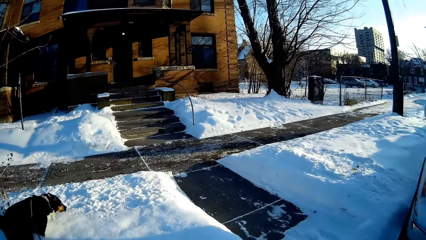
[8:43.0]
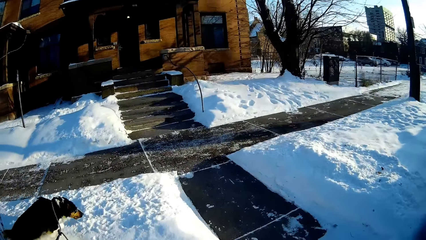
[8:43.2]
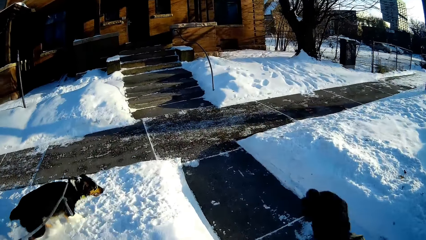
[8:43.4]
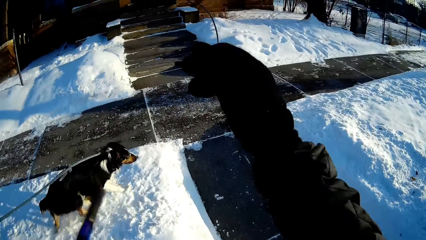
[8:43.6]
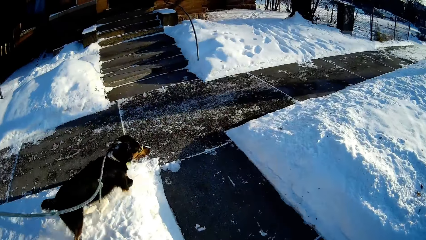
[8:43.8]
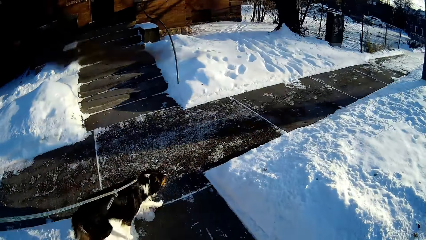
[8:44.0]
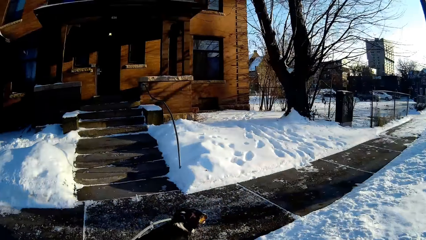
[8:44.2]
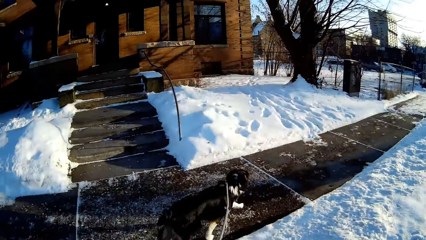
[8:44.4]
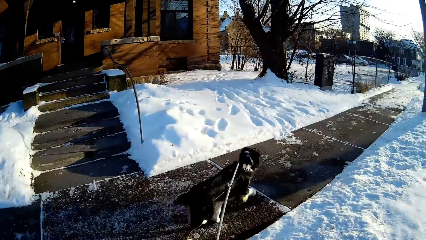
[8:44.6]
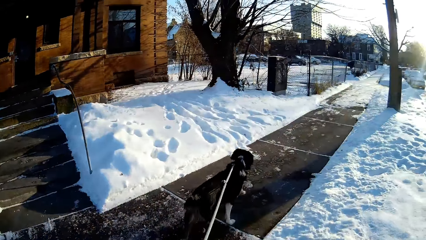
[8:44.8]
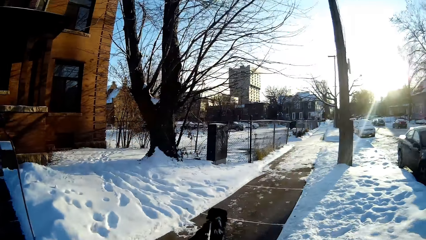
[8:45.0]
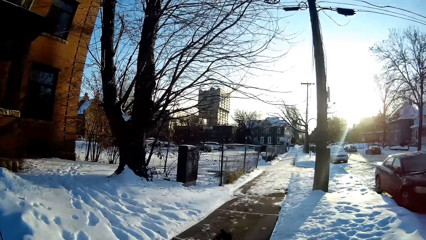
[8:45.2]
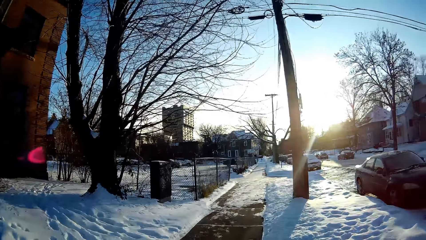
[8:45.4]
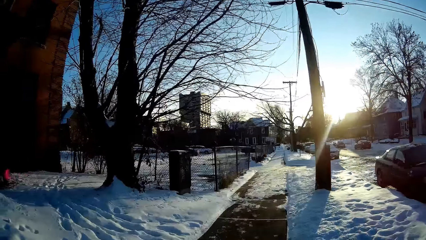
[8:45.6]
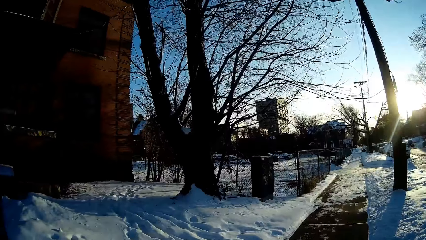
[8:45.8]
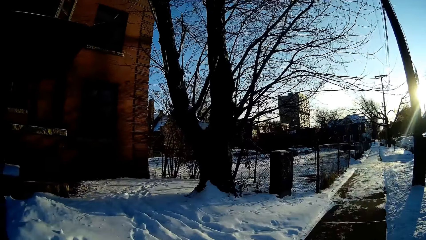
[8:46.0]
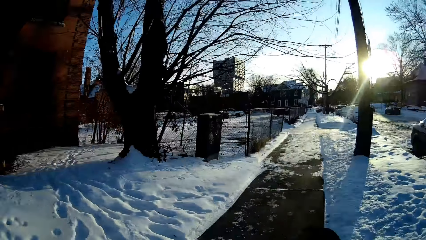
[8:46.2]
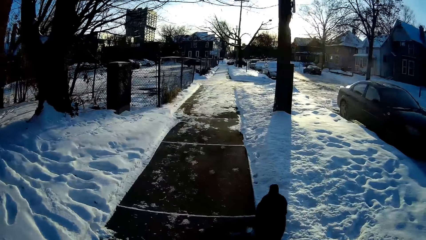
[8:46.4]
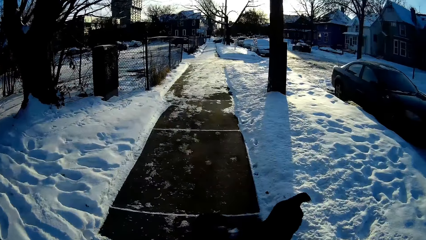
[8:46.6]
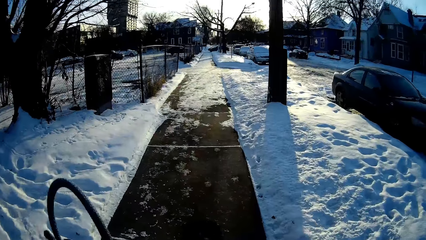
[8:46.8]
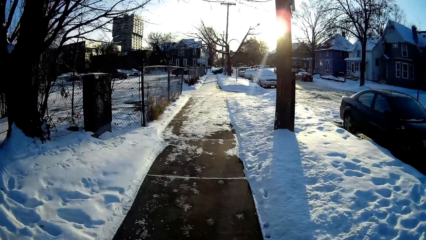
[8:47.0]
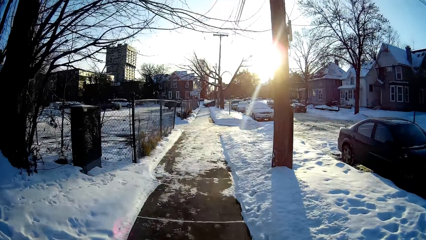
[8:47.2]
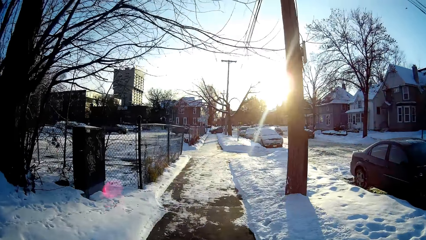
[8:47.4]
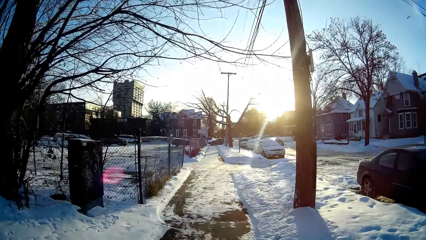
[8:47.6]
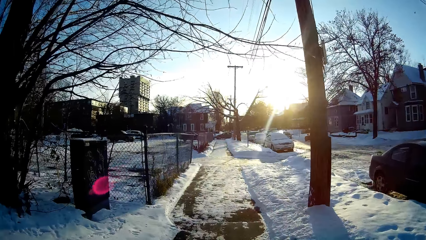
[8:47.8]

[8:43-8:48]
The camera wearer walks the dog on the road.

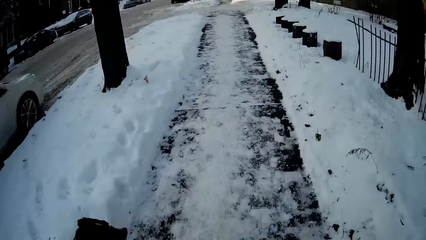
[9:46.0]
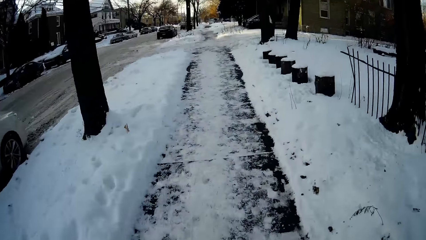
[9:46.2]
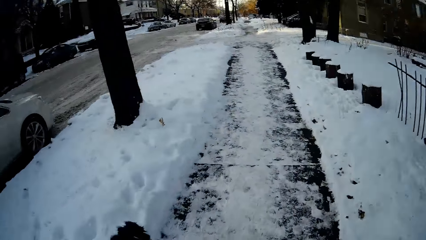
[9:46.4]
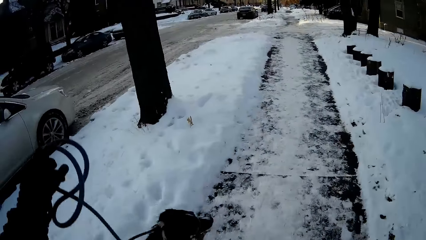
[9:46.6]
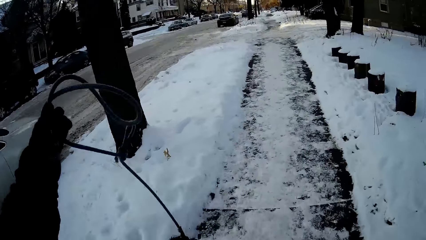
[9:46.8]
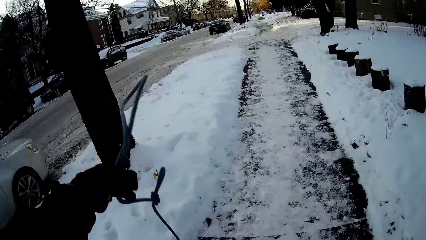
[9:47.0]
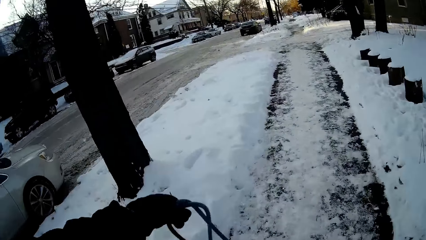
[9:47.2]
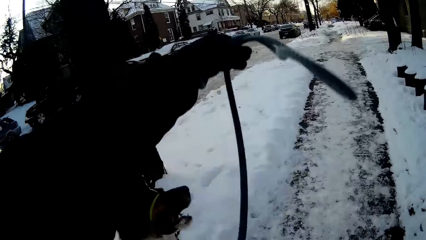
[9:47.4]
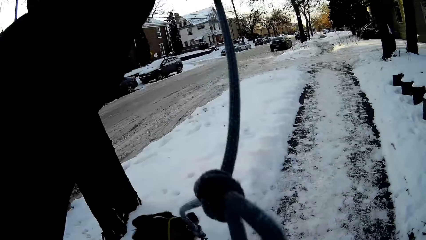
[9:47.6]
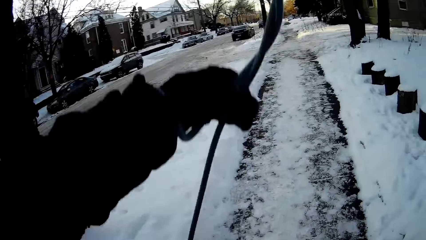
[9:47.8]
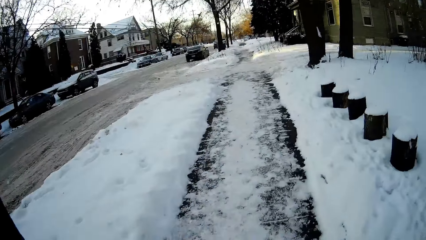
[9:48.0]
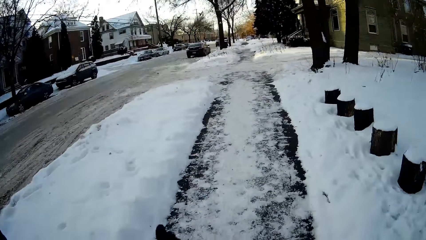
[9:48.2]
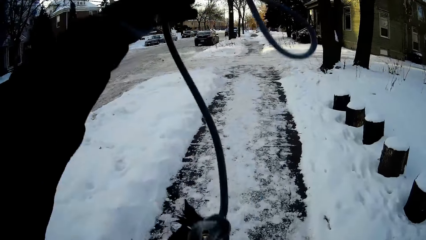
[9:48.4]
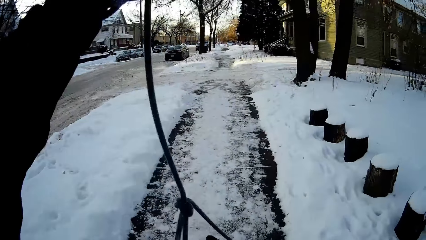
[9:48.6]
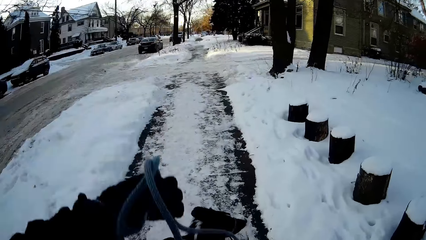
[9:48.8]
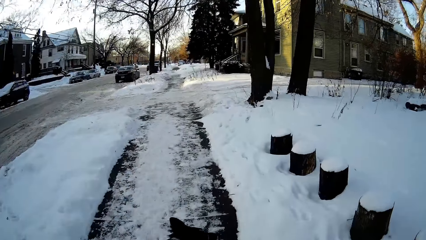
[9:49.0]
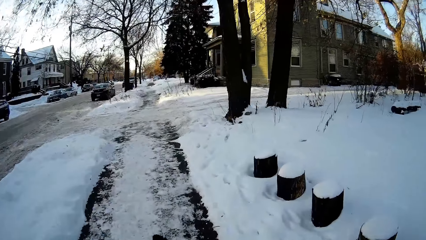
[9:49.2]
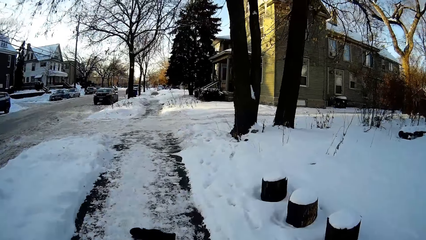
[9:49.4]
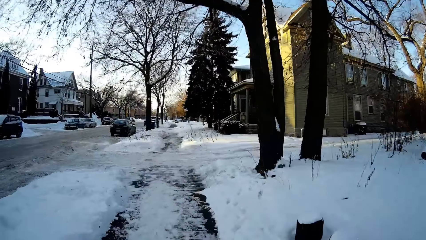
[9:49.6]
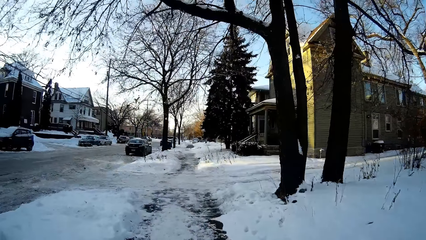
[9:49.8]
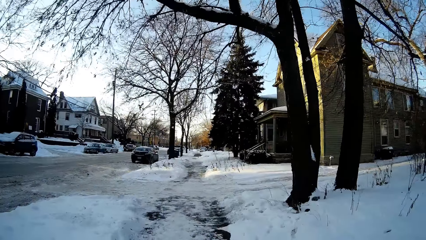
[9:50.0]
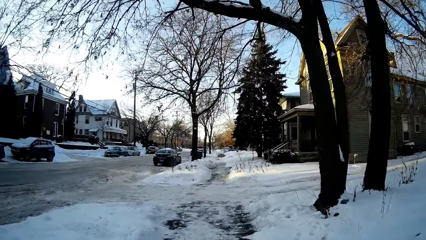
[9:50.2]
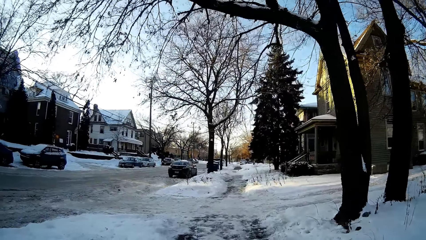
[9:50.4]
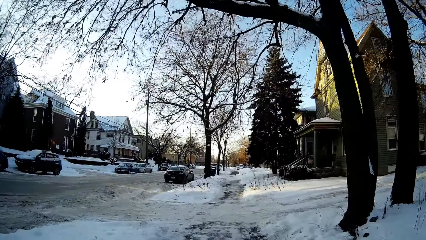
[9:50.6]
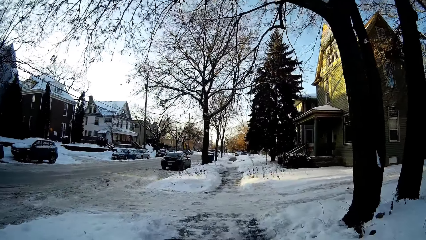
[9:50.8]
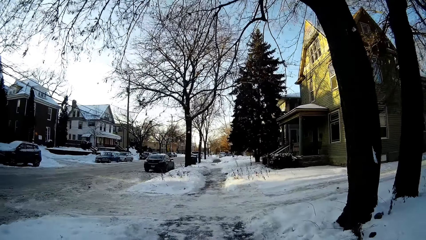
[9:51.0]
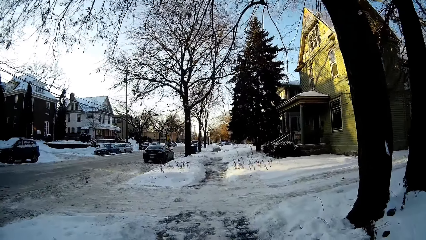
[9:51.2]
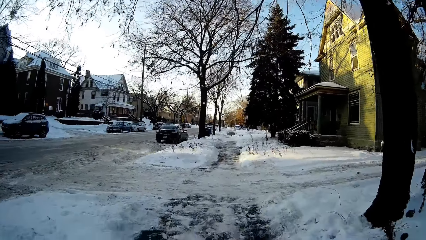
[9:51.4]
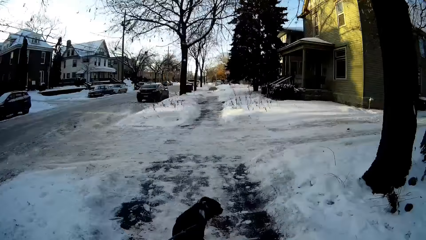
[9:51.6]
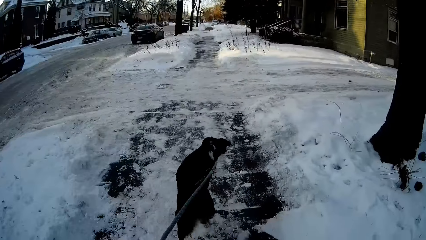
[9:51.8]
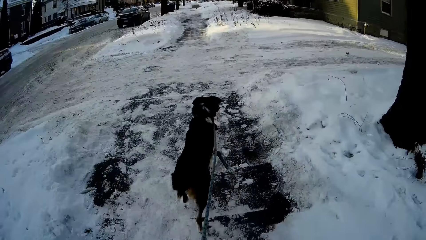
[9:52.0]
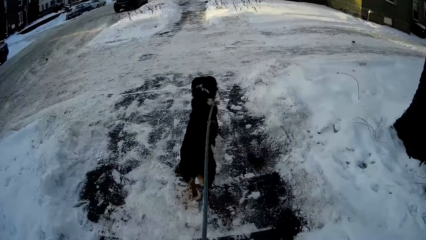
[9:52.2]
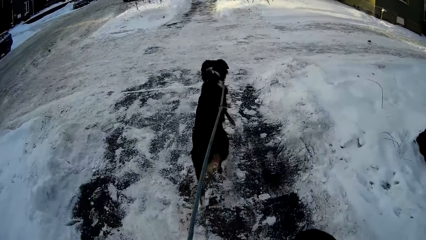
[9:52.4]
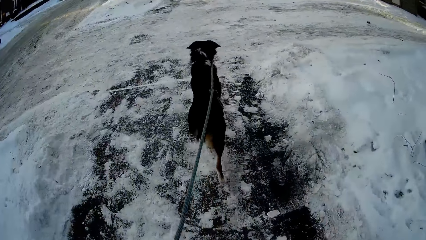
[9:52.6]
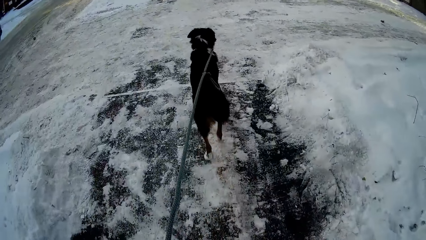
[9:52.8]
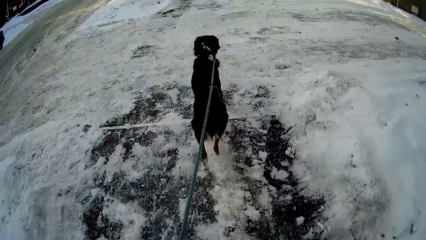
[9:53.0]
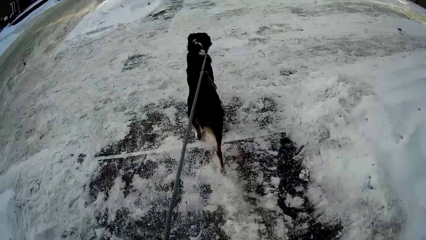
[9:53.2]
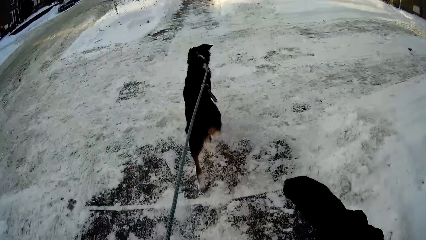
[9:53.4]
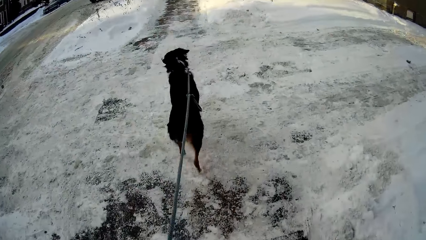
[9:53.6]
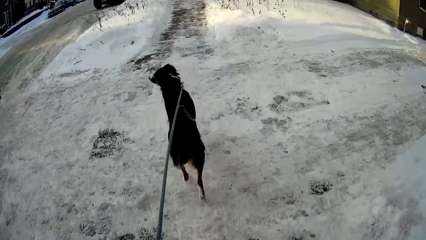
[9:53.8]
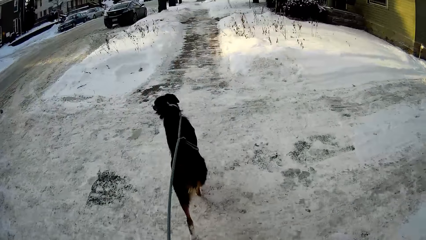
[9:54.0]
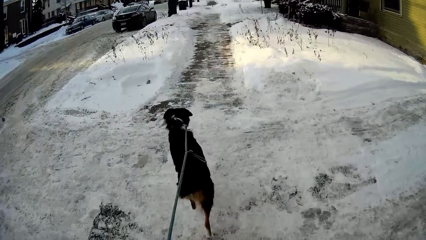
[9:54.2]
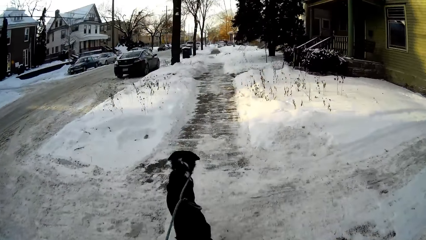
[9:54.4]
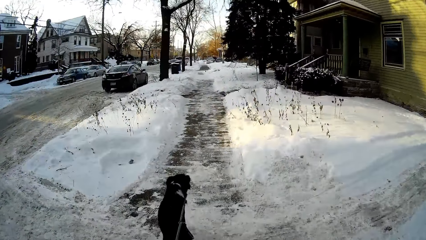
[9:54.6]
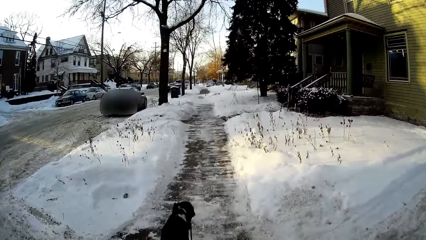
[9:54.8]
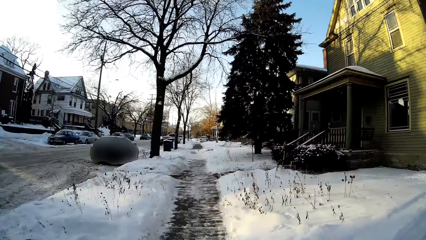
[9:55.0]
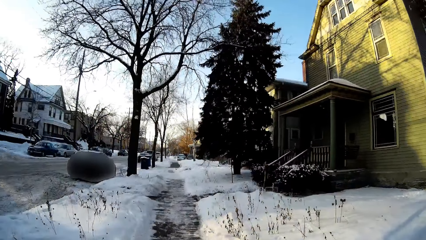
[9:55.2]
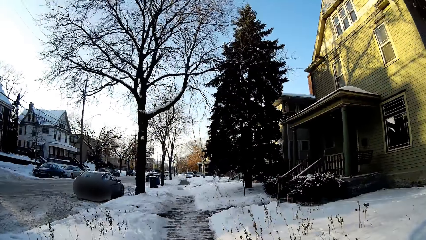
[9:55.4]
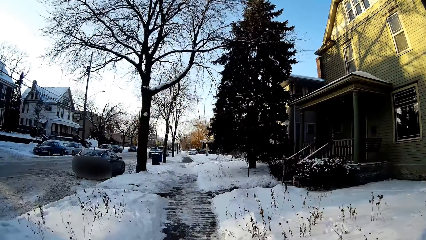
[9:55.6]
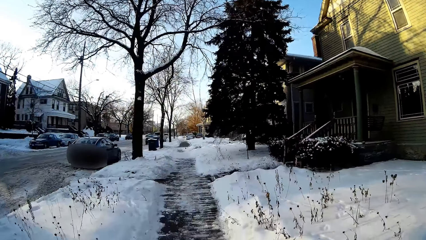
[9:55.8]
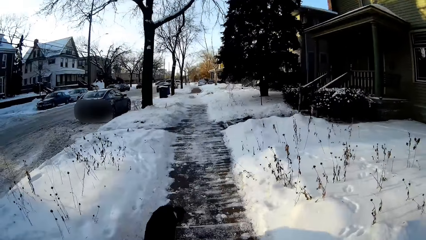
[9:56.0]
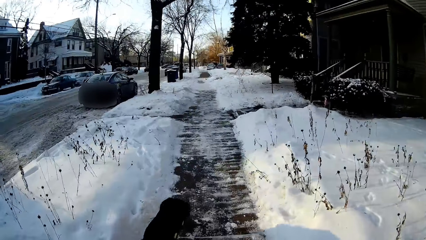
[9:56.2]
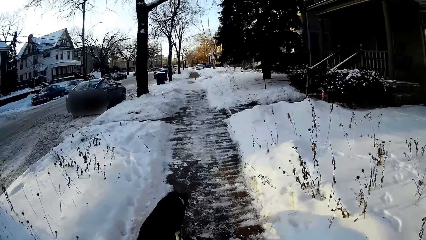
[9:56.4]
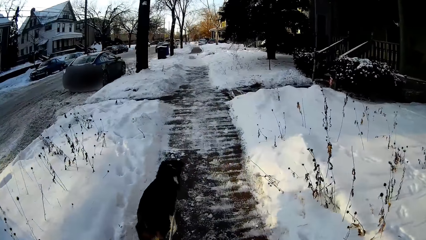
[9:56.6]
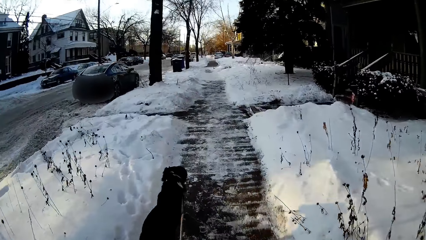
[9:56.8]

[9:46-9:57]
The camera wearer adjusts a dog leash. The camera wearer's dog walks on the street.
